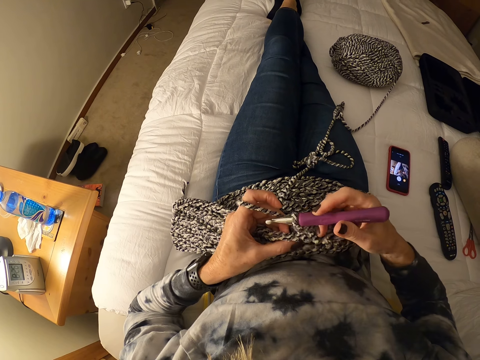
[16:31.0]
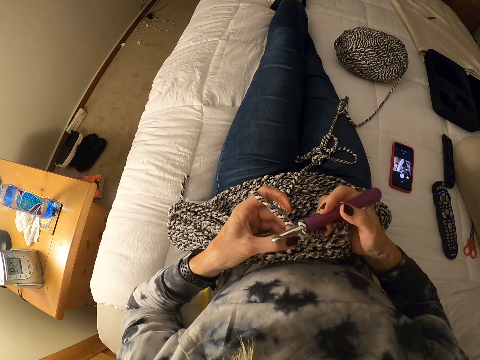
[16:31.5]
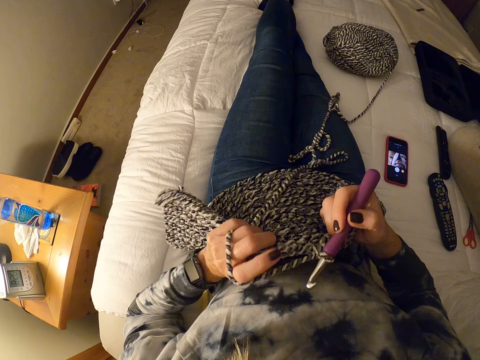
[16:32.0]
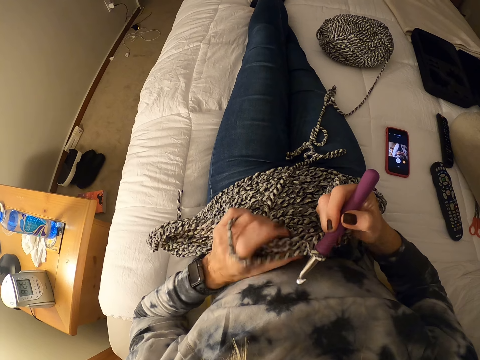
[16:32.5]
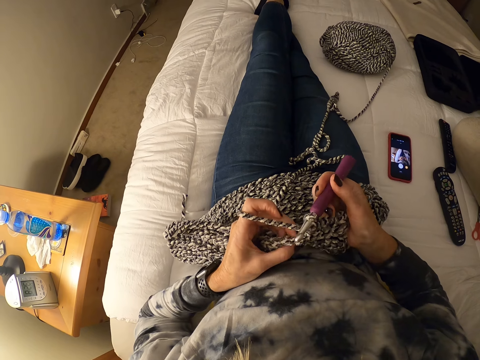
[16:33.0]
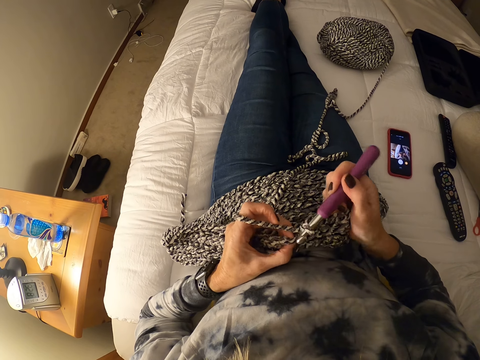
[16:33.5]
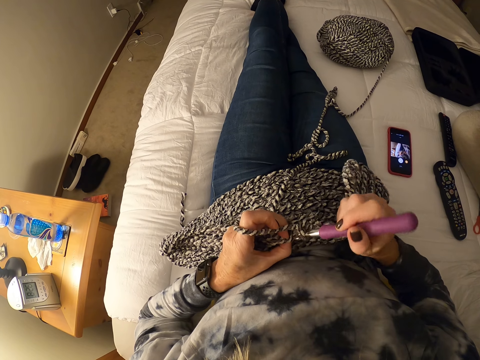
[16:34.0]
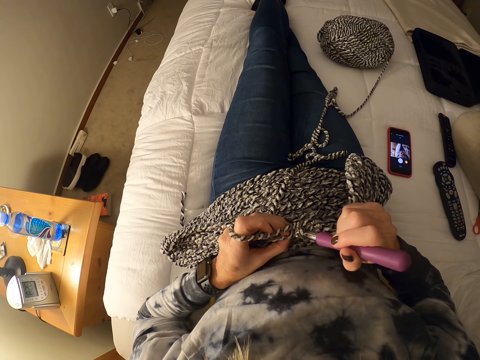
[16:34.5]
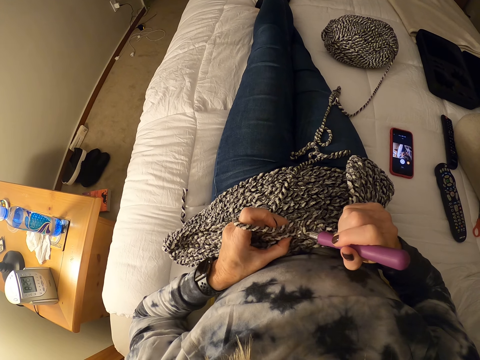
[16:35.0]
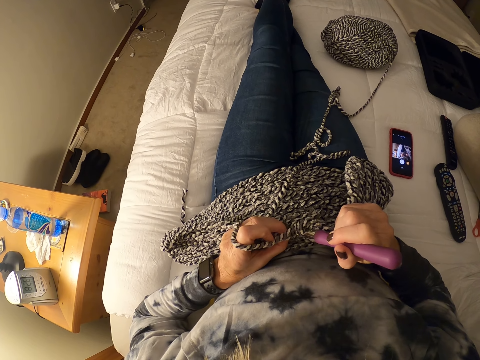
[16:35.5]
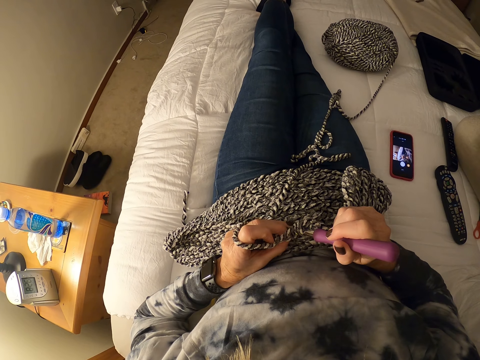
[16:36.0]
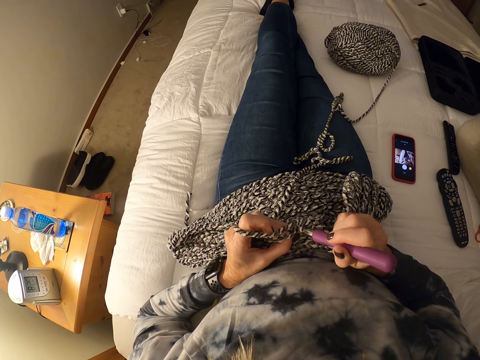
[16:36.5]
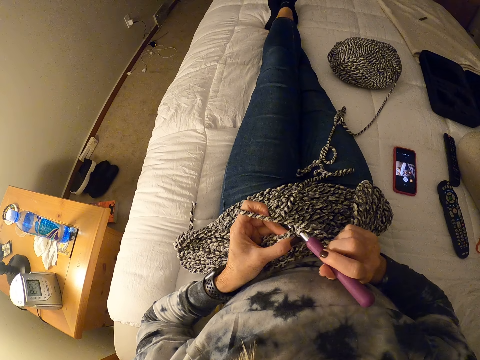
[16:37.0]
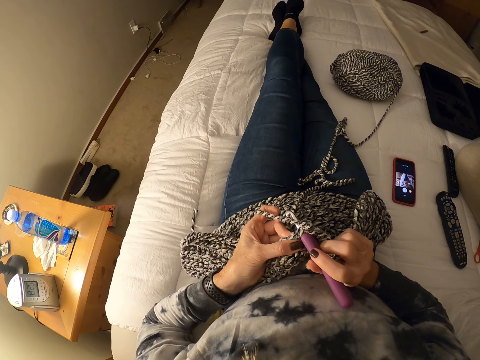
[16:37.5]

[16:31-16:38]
The camera wearer examines the fabric. They weave the fabric.

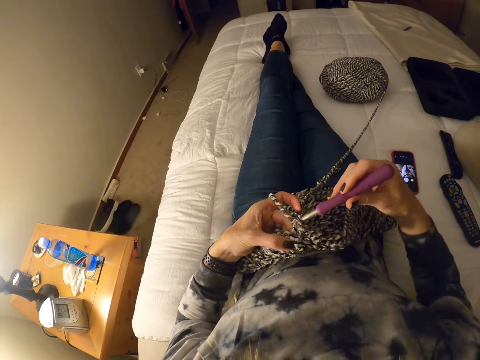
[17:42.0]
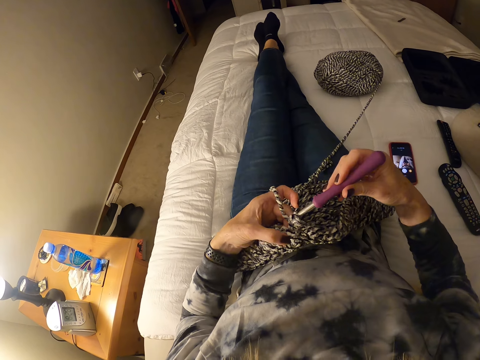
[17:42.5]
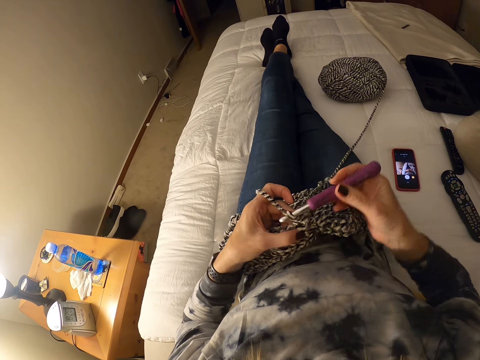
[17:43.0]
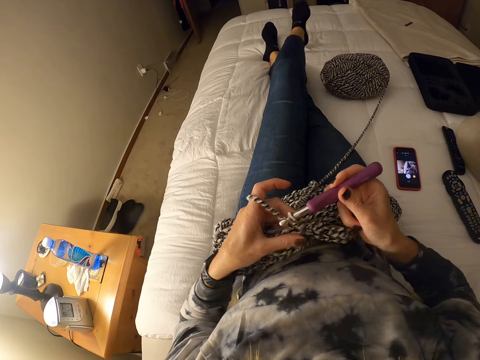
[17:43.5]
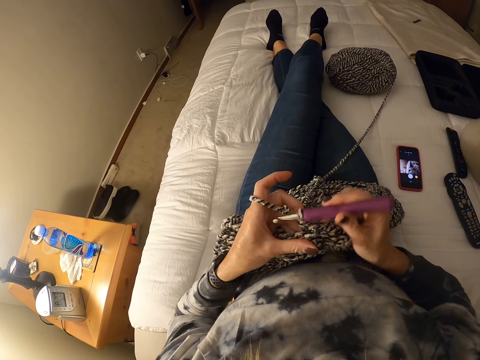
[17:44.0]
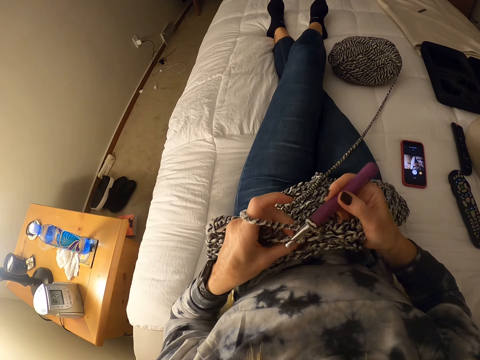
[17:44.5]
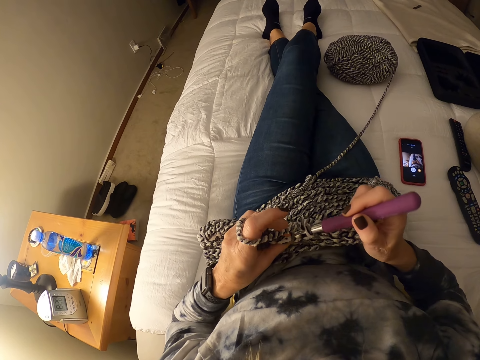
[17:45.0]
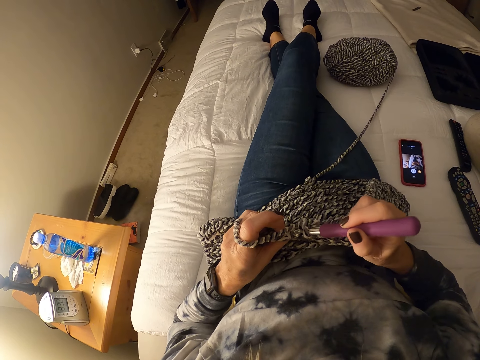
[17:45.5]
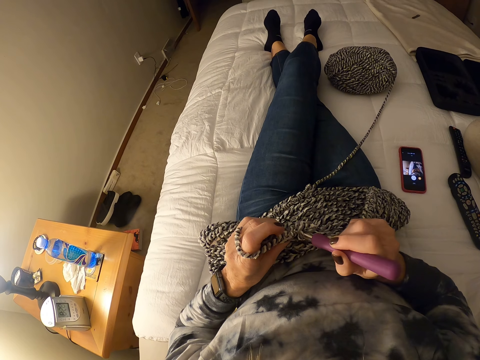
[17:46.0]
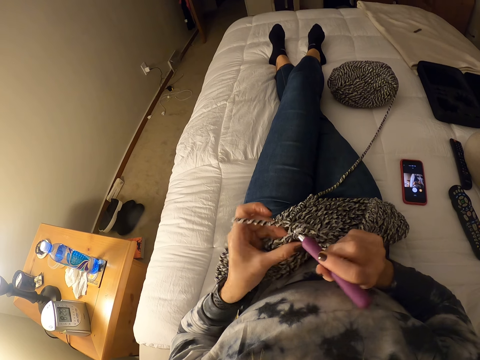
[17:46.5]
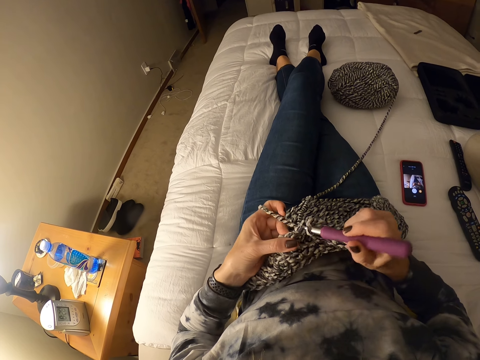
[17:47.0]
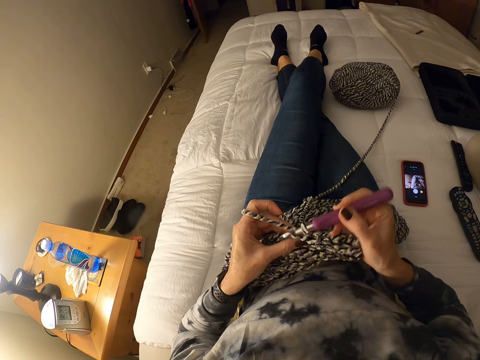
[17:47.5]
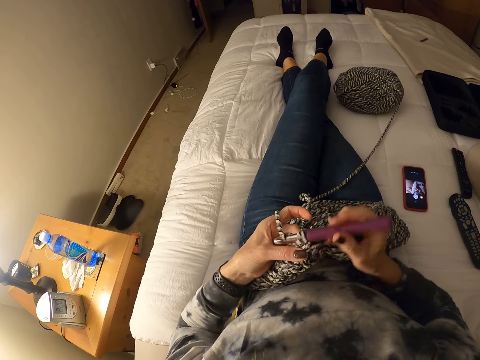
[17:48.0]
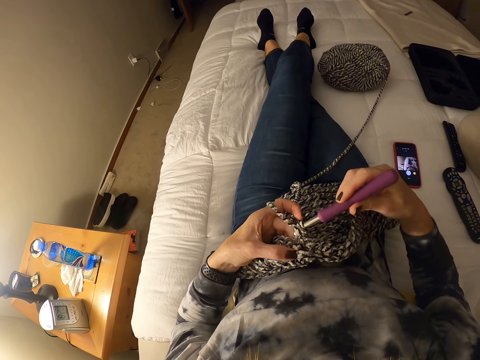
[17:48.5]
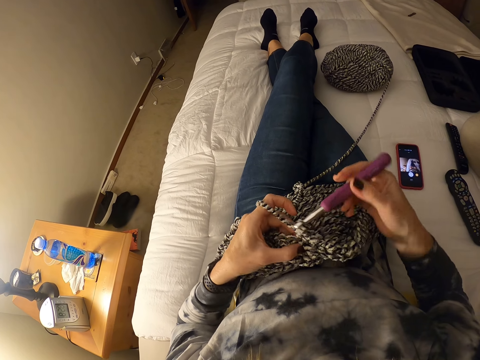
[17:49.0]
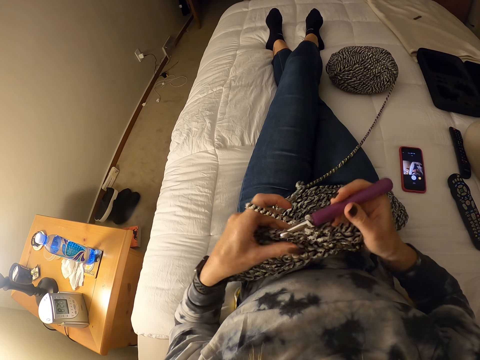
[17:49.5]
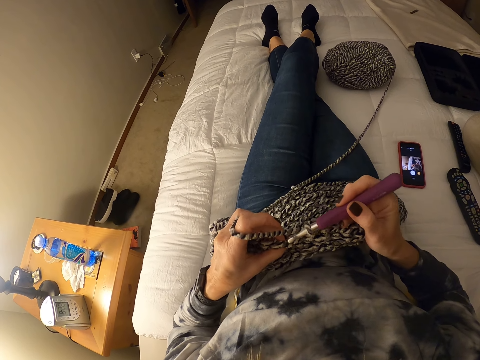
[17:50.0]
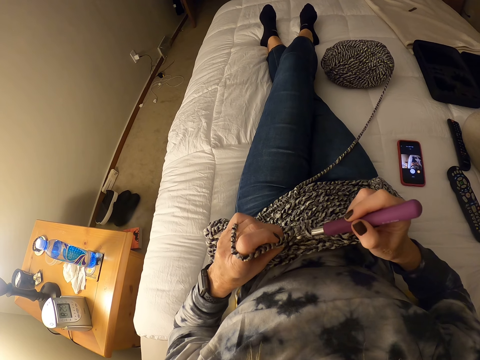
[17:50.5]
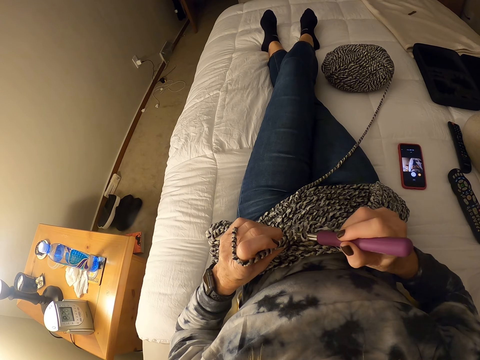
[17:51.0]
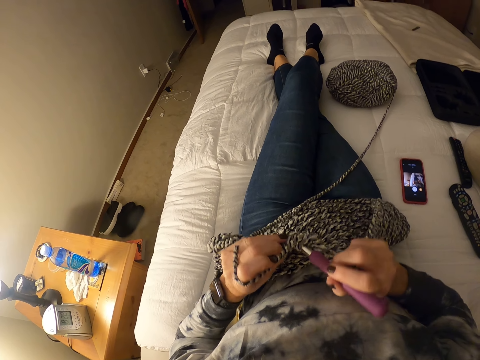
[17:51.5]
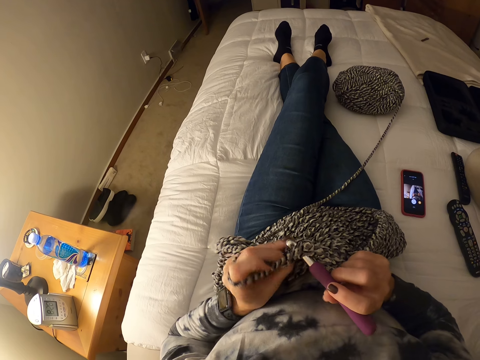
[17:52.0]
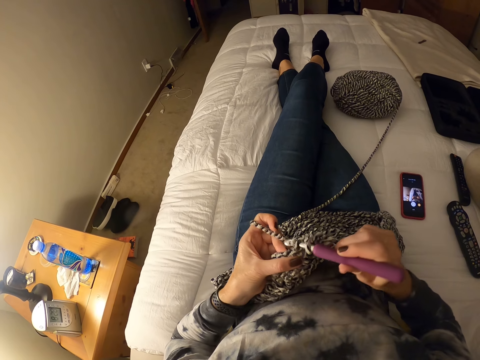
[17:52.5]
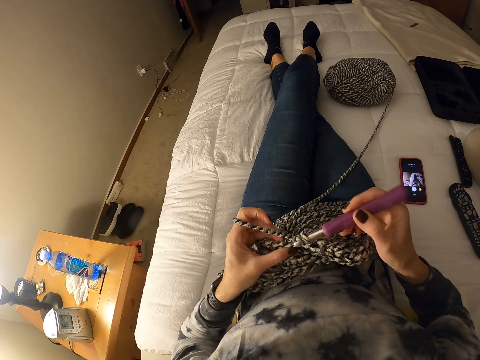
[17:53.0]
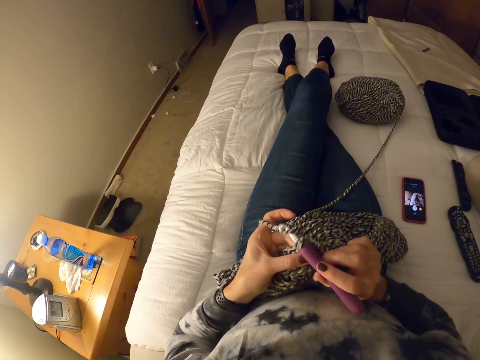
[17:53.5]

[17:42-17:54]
The camera wearer moves her left leg.

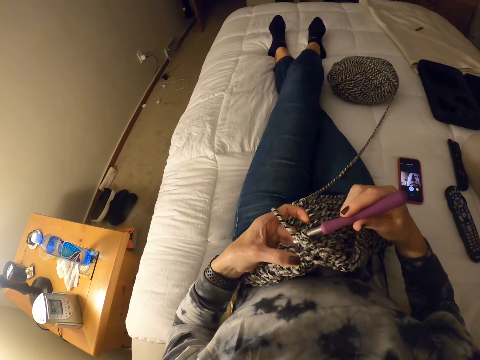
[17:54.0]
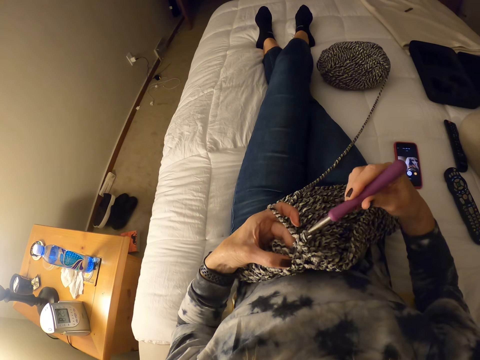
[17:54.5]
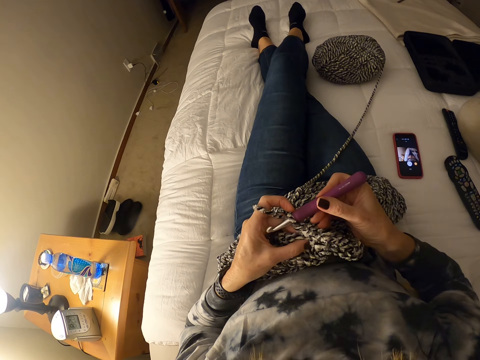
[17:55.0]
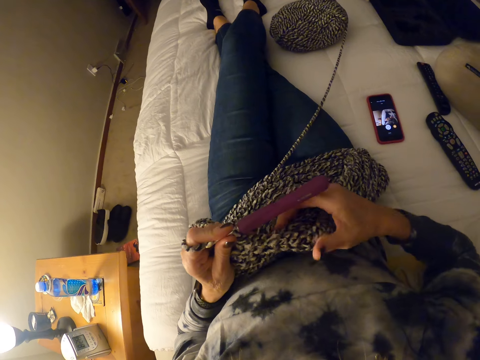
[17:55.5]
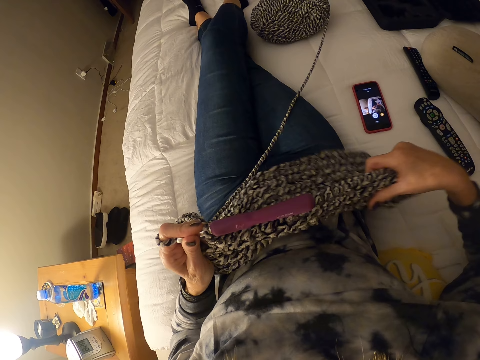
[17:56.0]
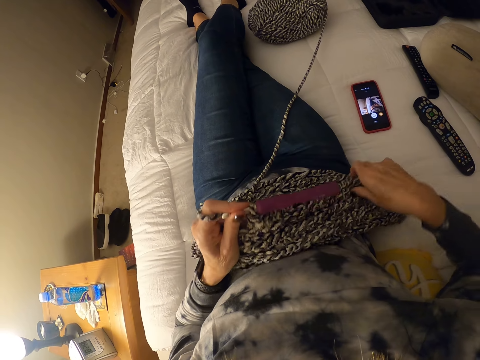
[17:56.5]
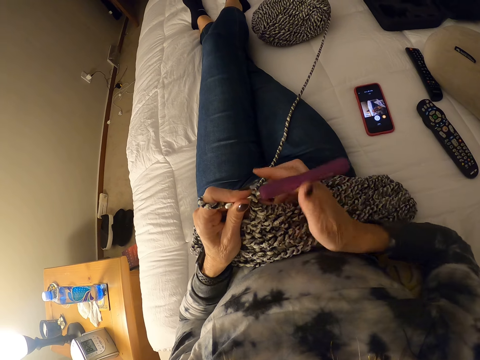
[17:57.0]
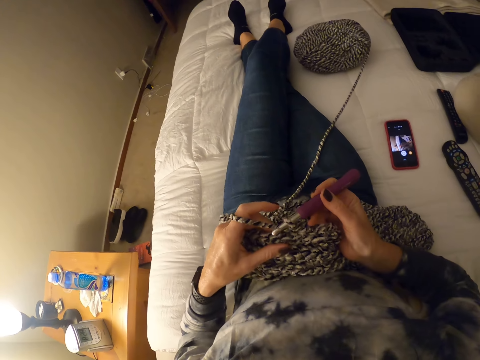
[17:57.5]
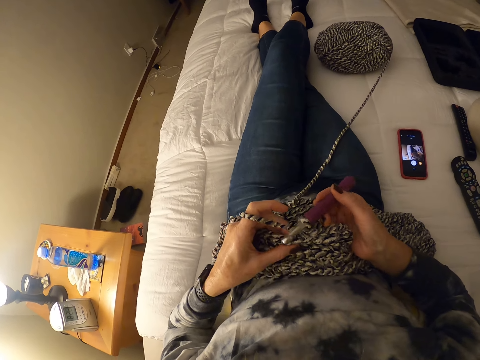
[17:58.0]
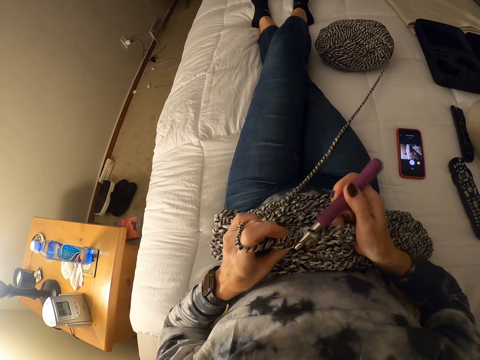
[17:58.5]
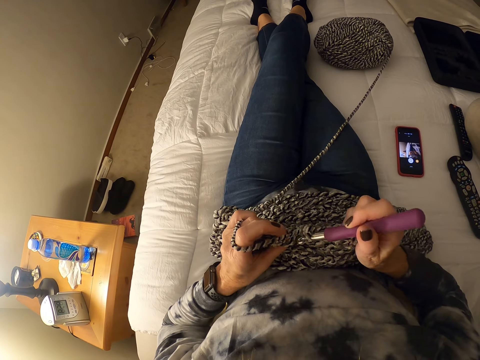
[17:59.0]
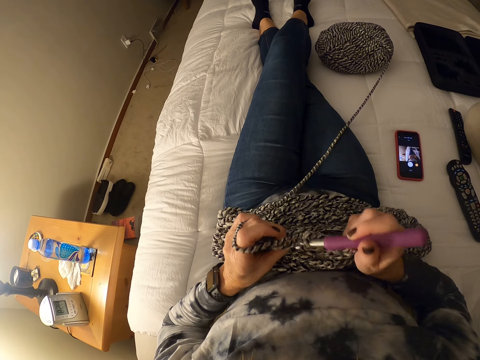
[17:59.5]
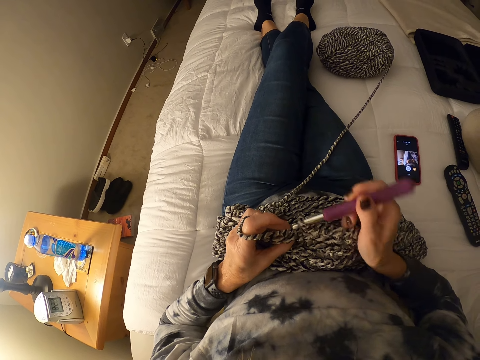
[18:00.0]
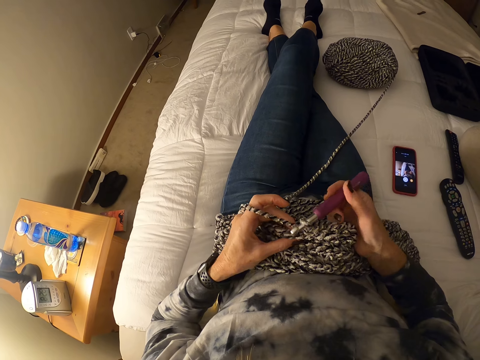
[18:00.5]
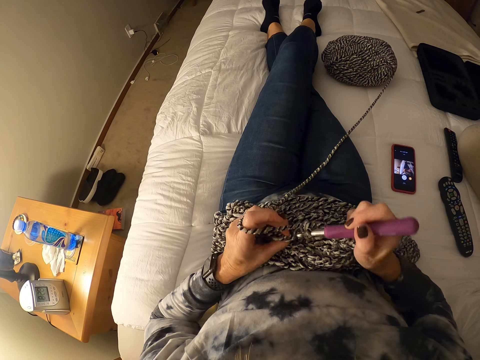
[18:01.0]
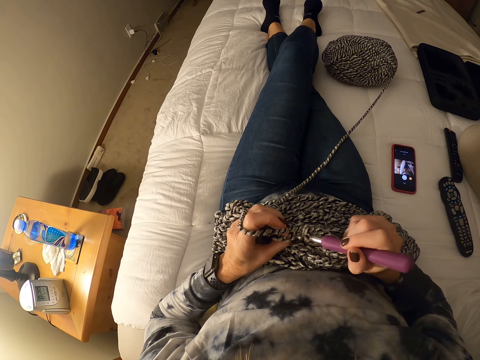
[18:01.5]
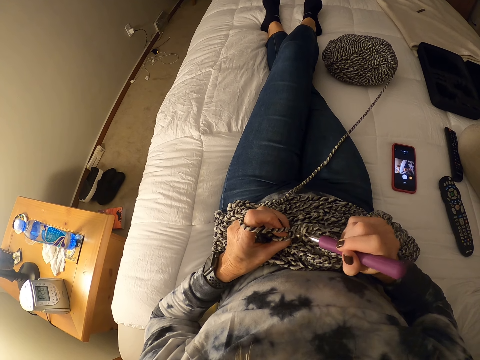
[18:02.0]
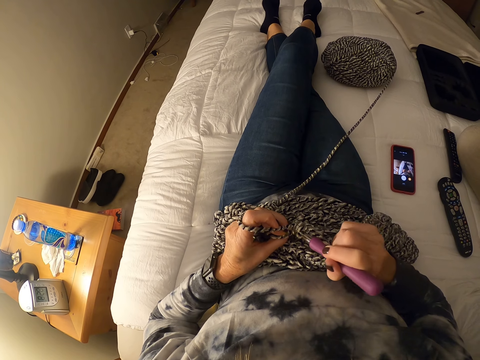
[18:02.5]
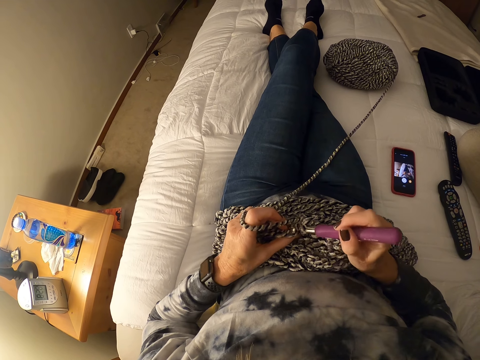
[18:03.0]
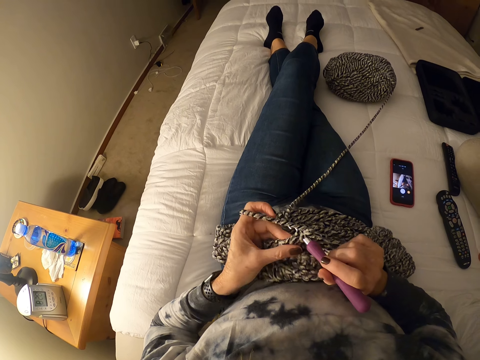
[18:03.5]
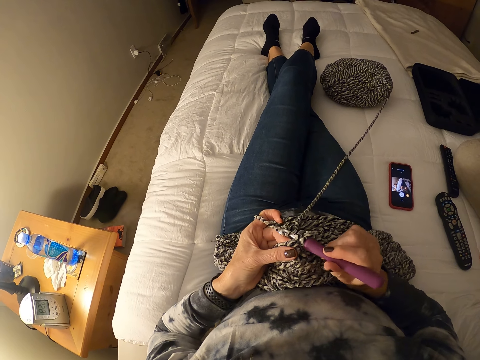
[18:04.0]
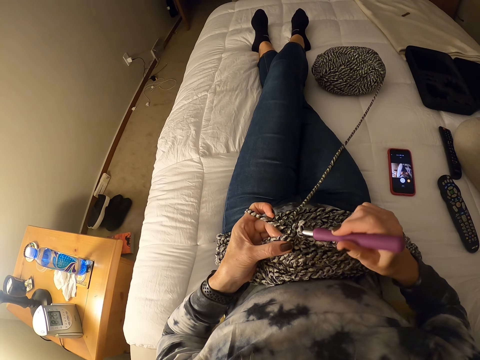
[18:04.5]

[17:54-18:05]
The camera wearer moves the fabric. They weave the fabric.
